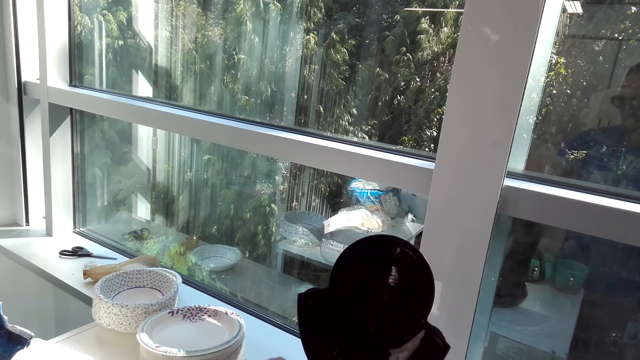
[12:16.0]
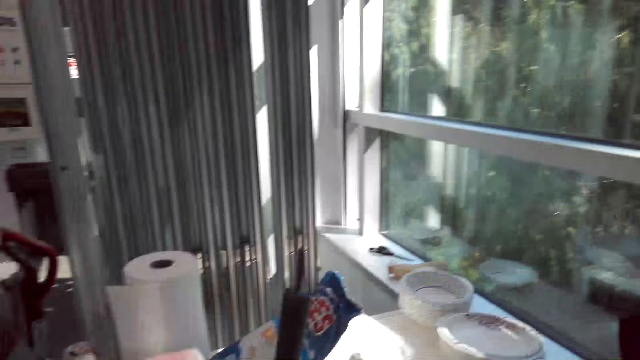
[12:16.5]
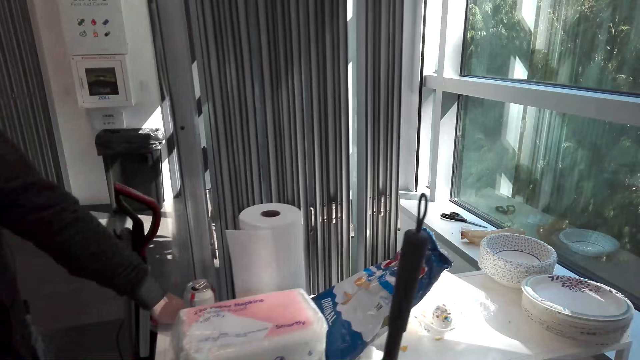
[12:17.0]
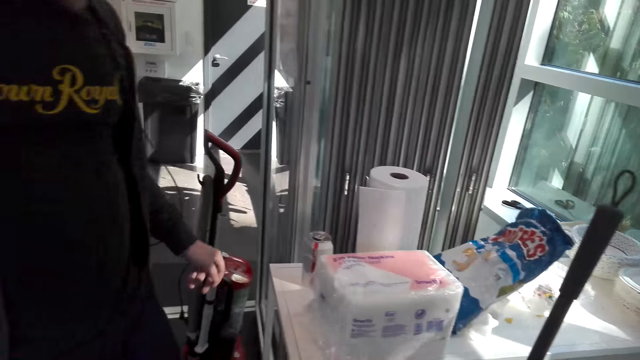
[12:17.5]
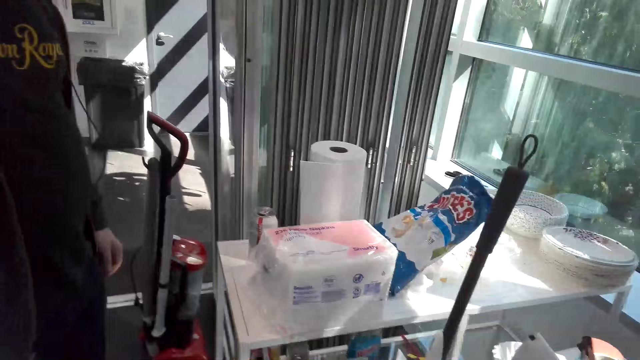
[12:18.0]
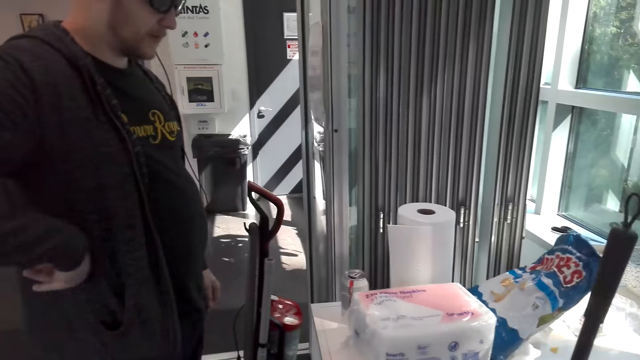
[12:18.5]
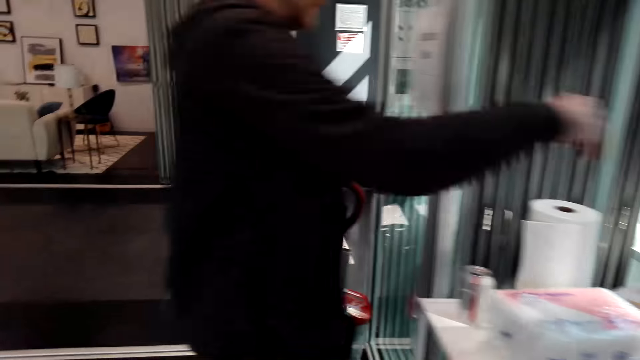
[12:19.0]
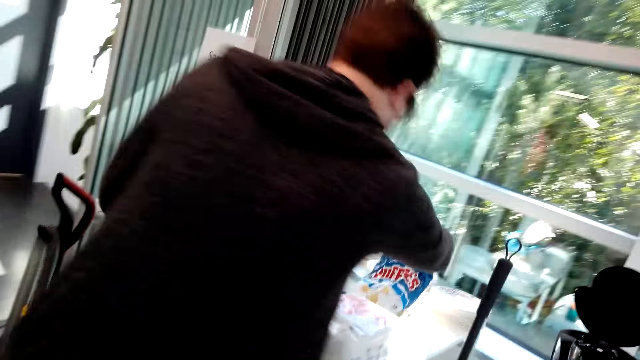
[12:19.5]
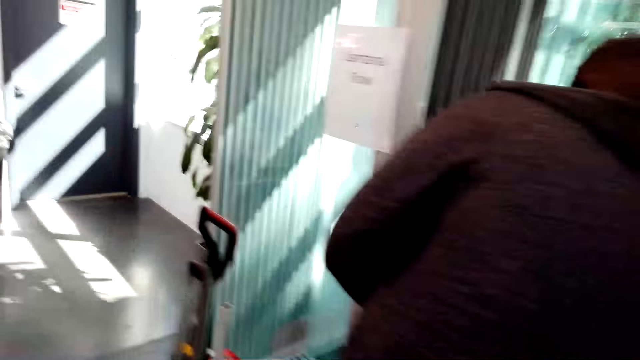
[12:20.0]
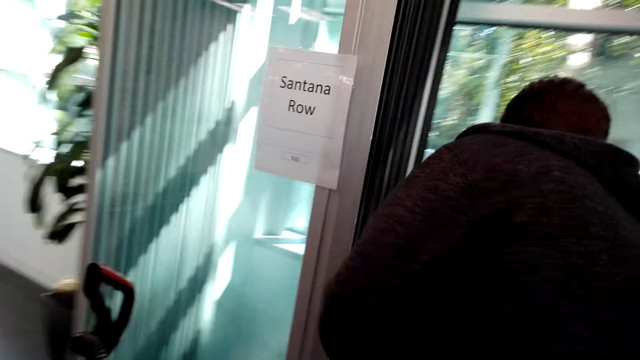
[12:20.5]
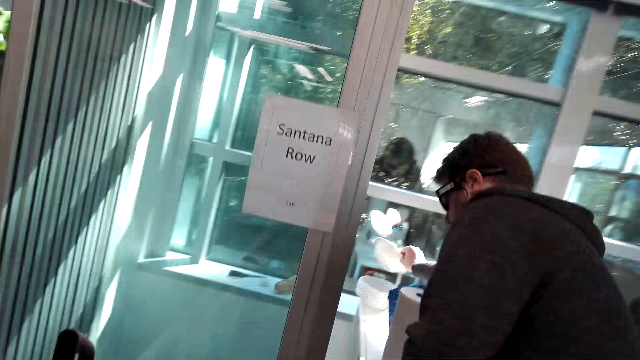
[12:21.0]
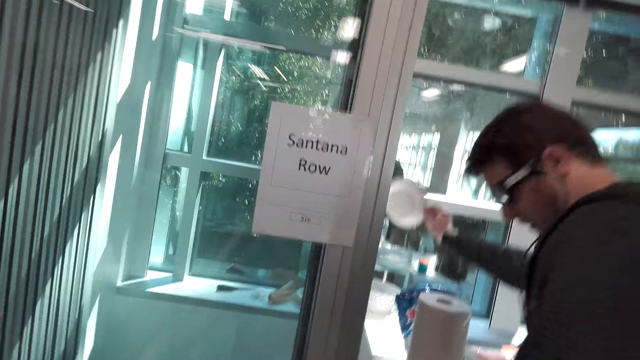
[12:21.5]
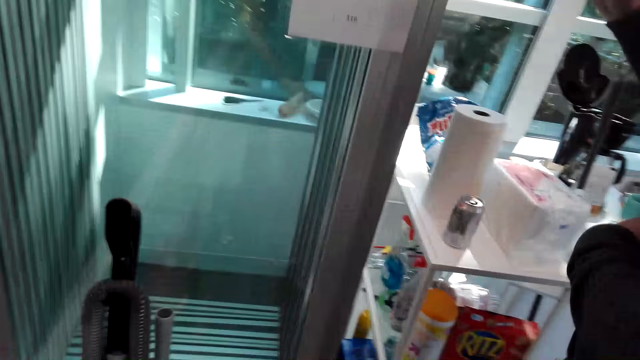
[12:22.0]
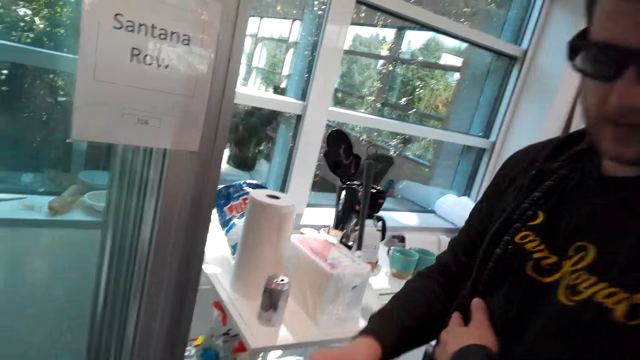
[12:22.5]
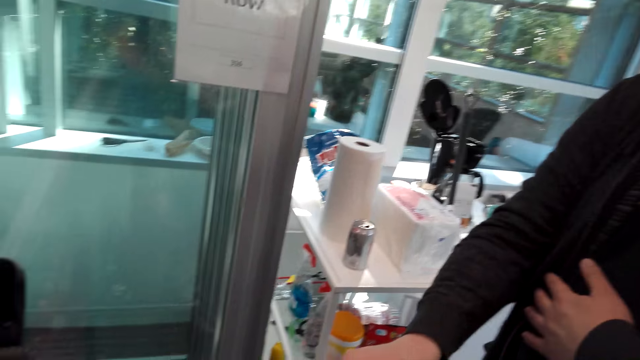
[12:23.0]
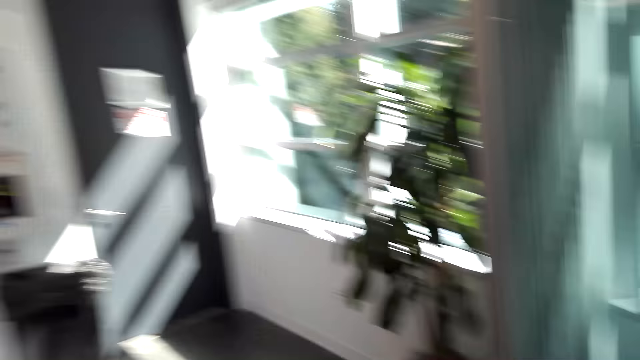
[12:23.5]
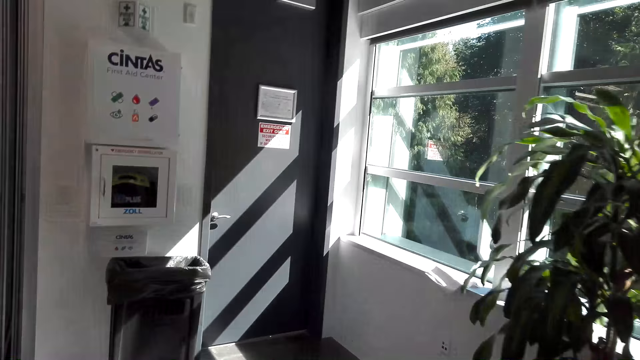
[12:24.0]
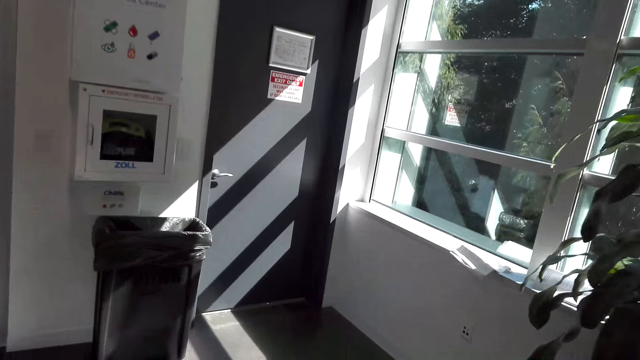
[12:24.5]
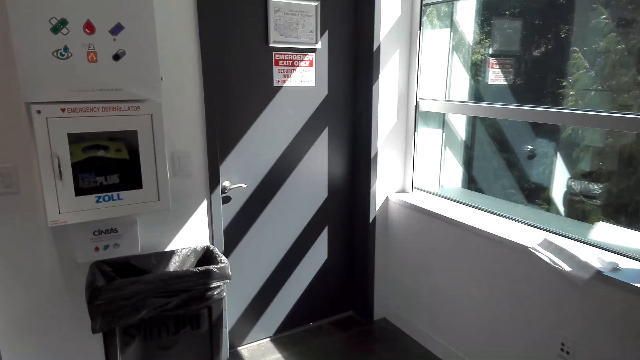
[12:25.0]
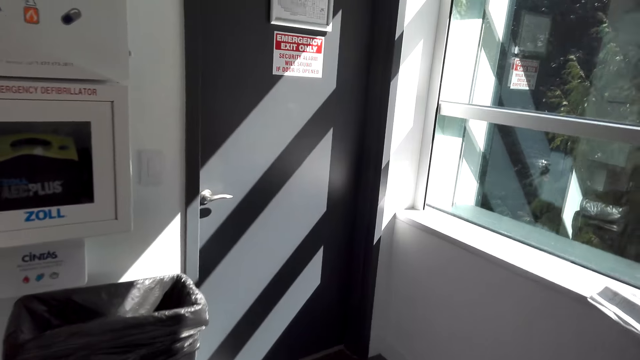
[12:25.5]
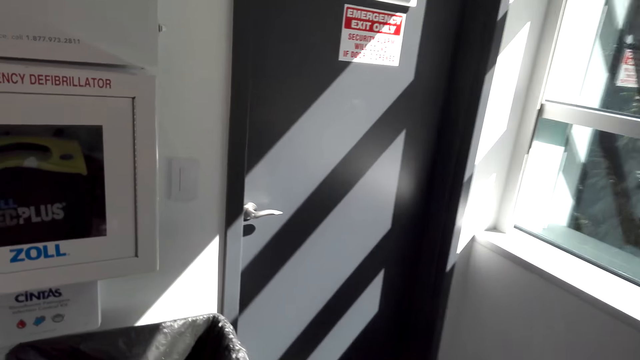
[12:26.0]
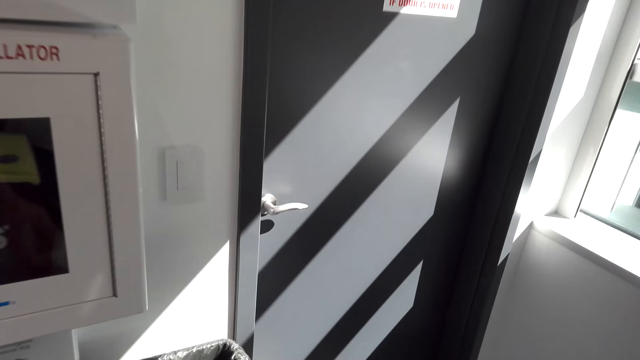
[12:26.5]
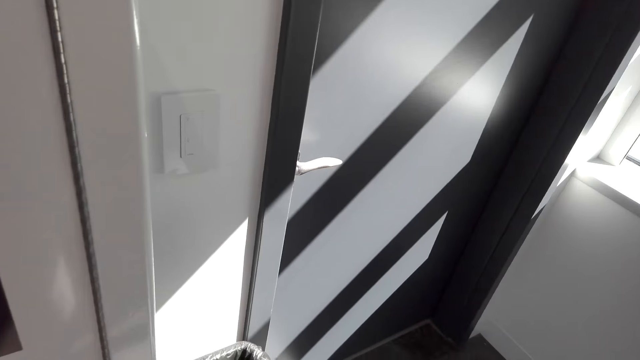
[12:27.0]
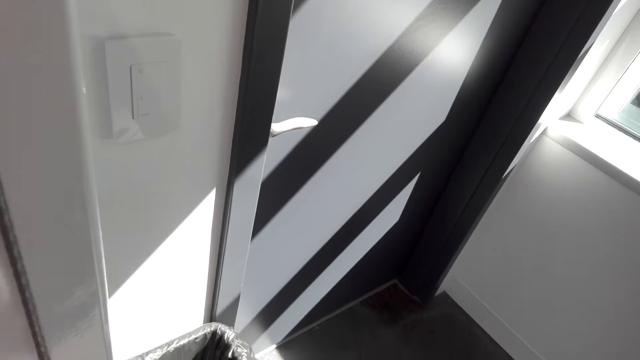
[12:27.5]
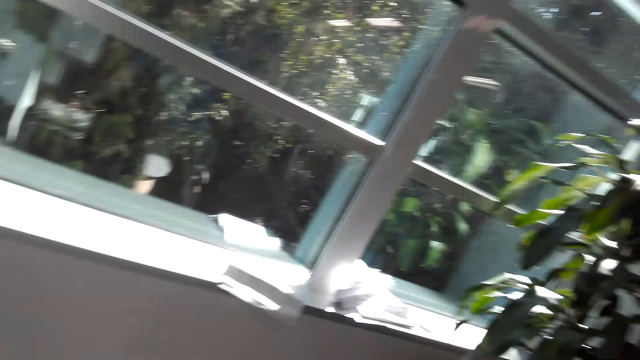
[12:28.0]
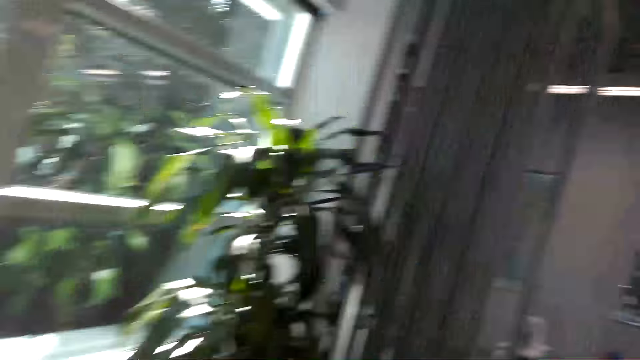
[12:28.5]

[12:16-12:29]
The camera wearer walks around. A person picks up a coffee filter and gives the camera wearer the coffee filter. The camera wearer interacts with the person. They walk around.

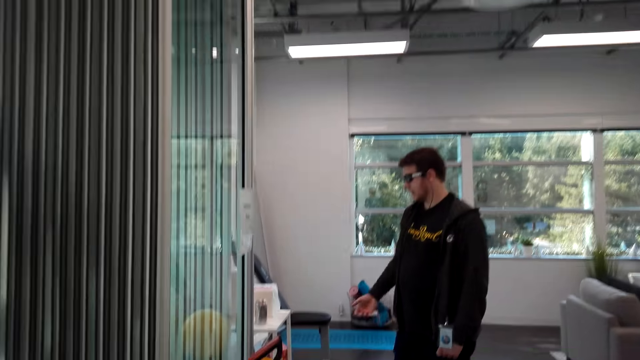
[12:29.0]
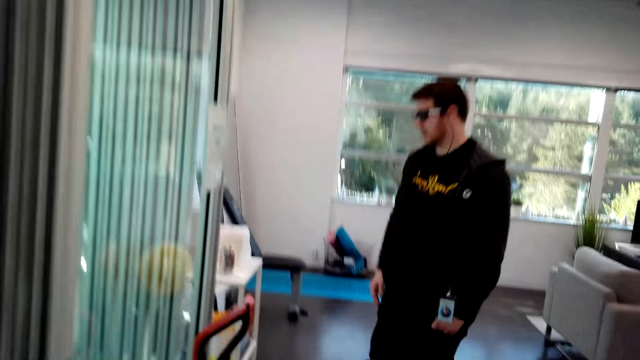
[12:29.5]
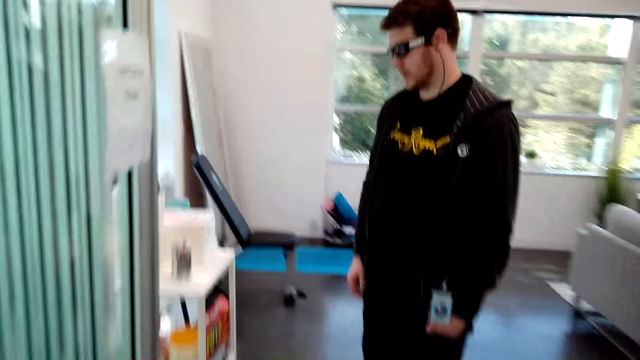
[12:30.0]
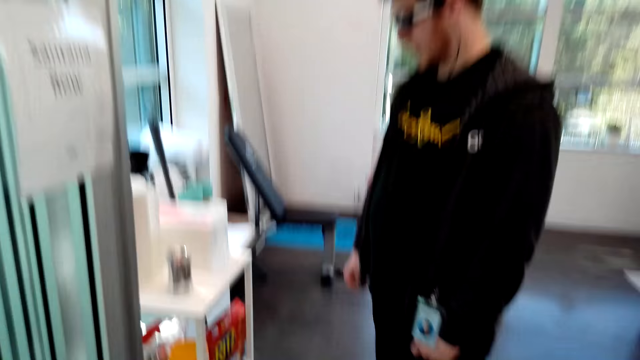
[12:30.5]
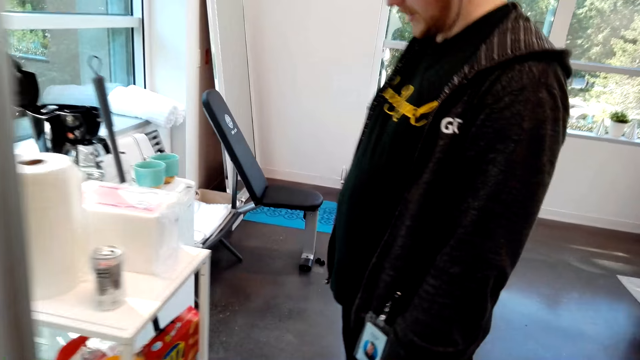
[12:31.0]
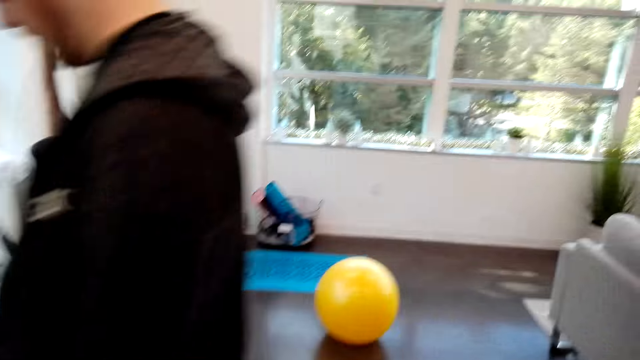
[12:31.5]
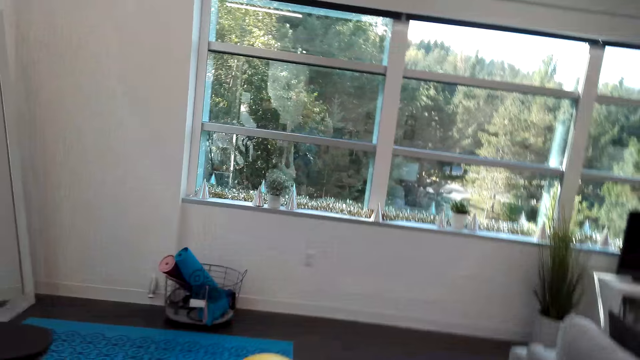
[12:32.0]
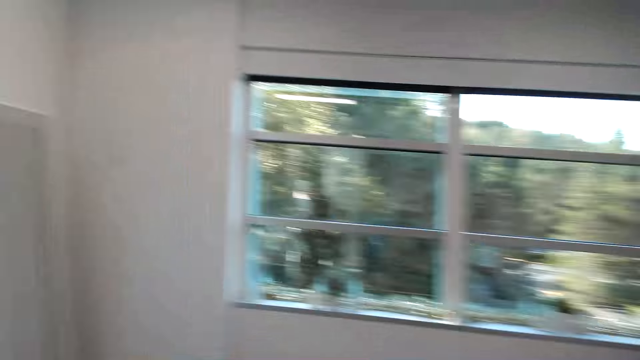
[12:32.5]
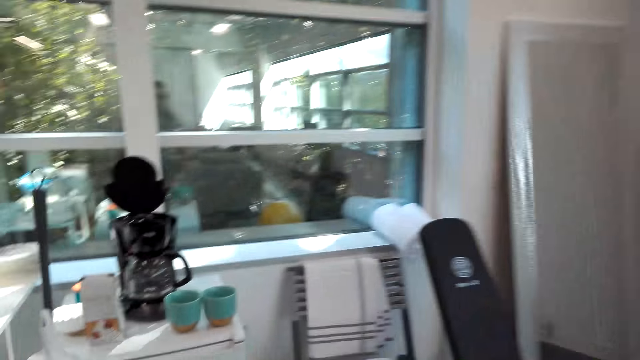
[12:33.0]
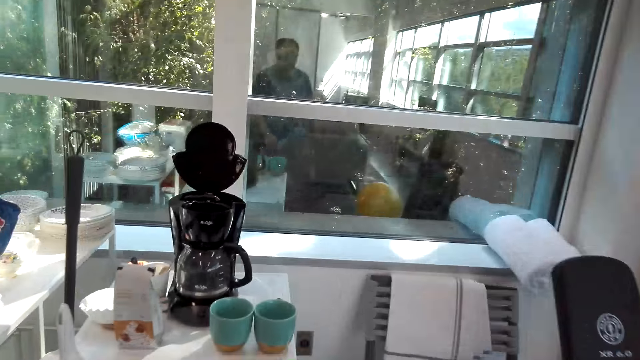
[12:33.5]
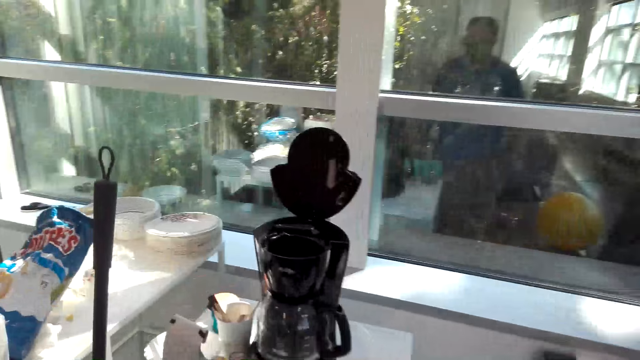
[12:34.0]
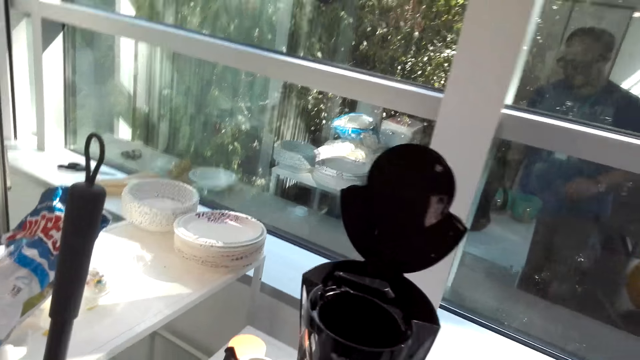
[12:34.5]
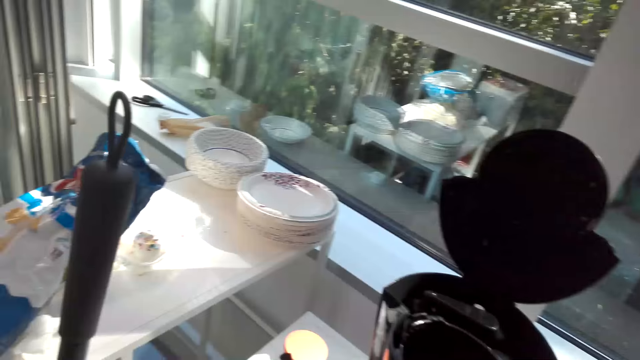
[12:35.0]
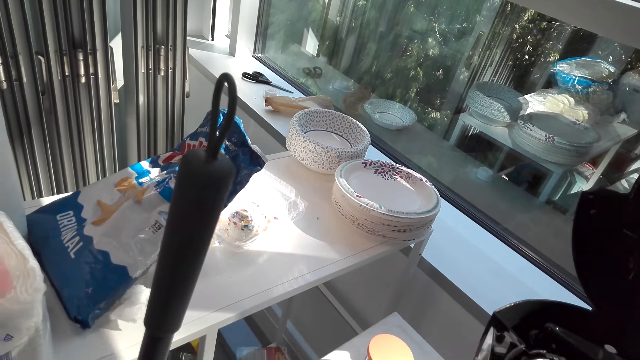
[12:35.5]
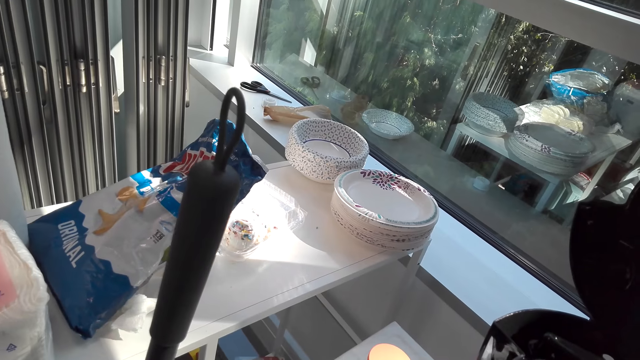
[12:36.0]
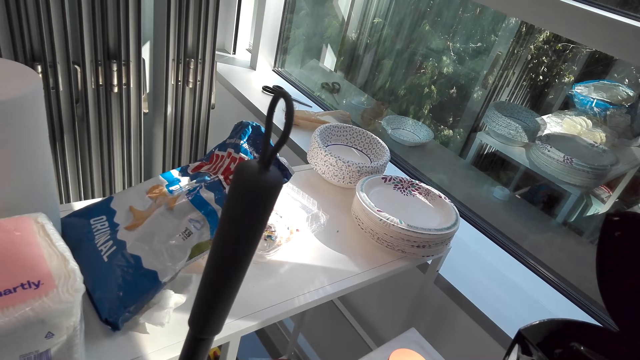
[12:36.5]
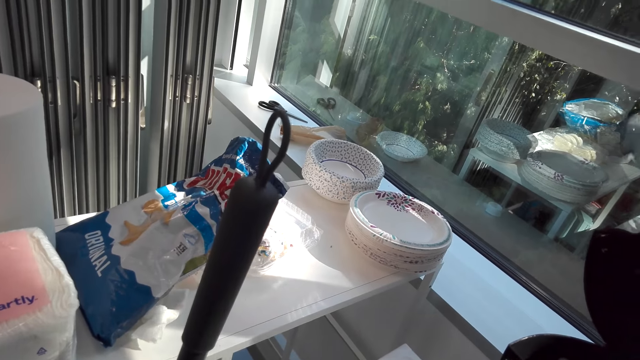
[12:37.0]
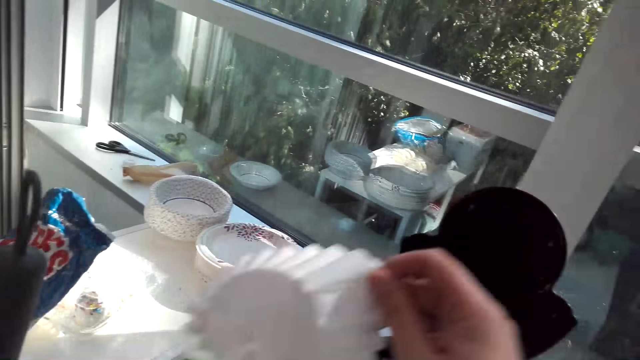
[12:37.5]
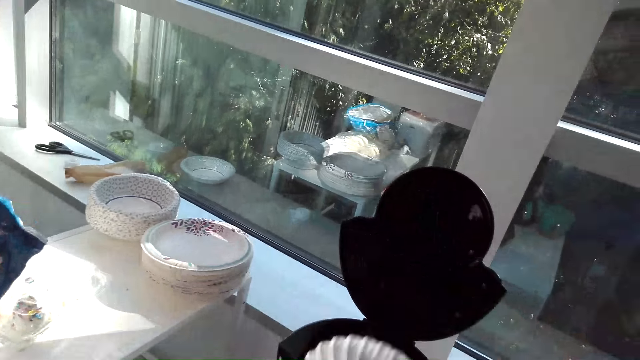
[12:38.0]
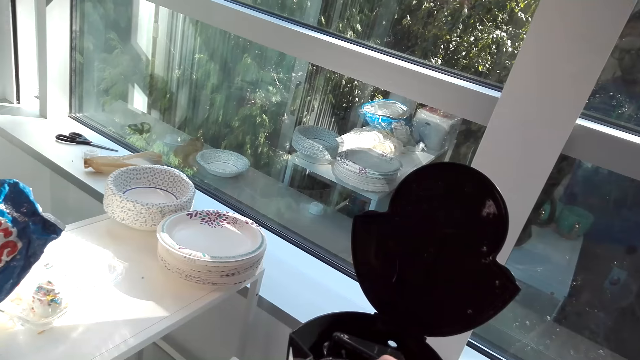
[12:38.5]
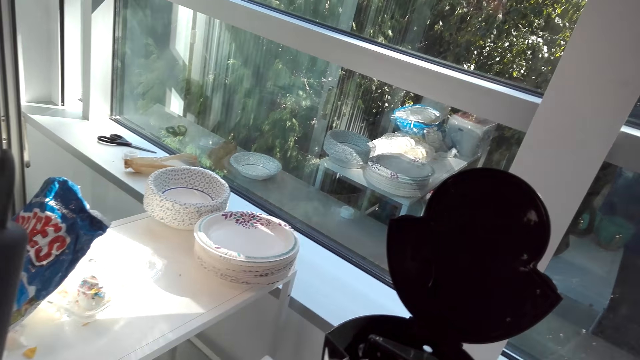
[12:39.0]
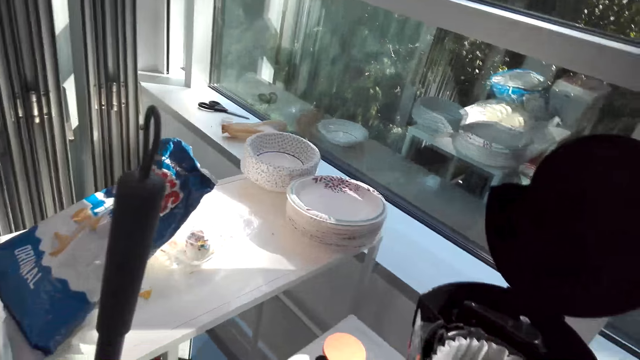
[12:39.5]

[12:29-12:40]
The camera wearer operates the coffee machine. They put the coffee filter in the coffee maker.
